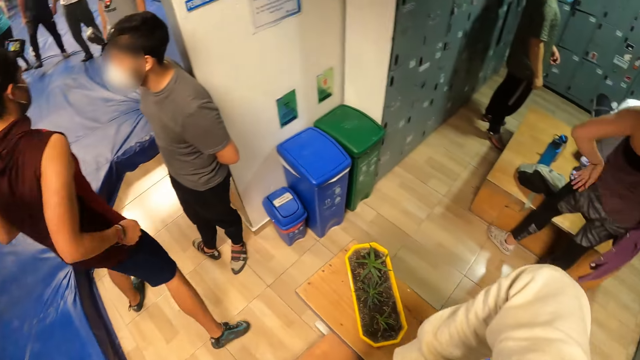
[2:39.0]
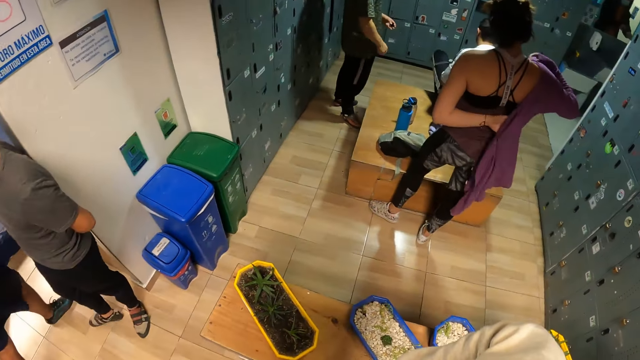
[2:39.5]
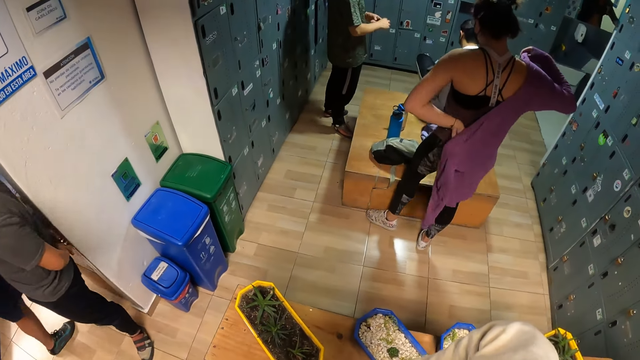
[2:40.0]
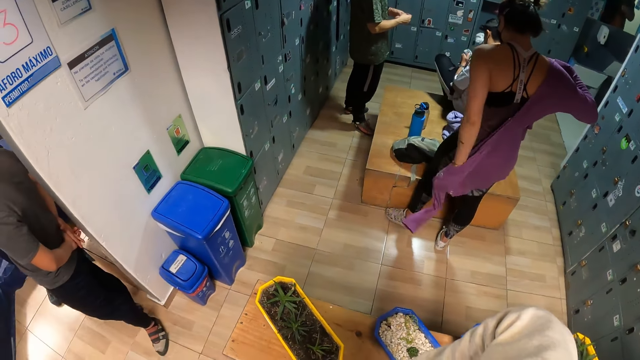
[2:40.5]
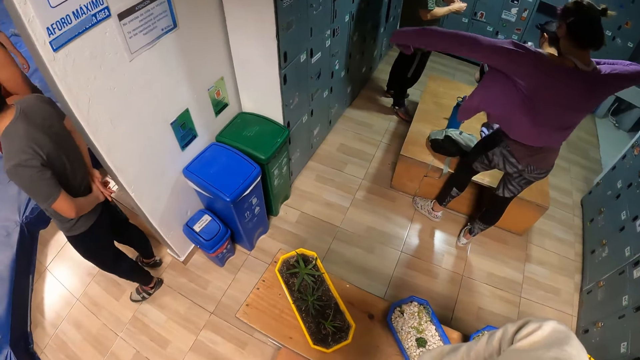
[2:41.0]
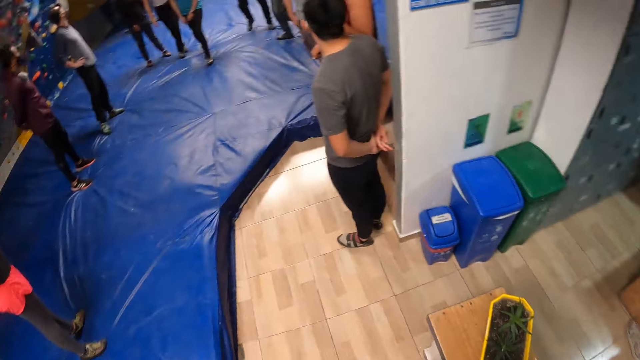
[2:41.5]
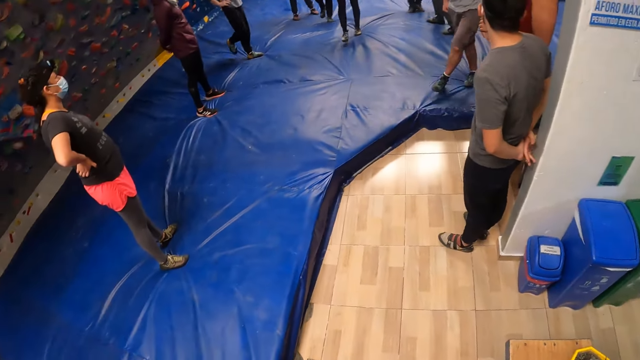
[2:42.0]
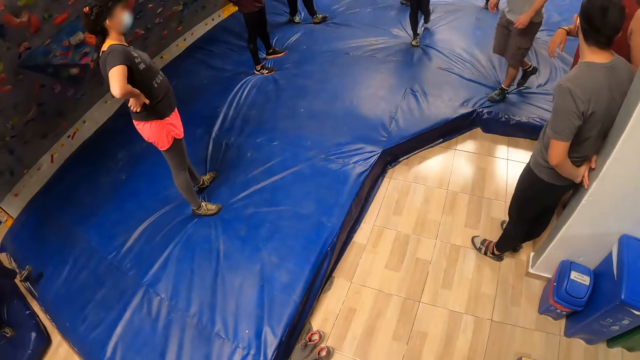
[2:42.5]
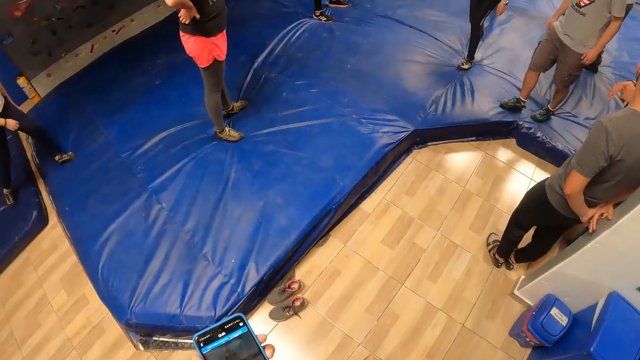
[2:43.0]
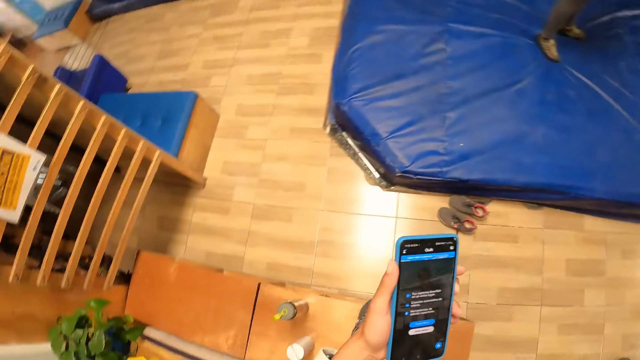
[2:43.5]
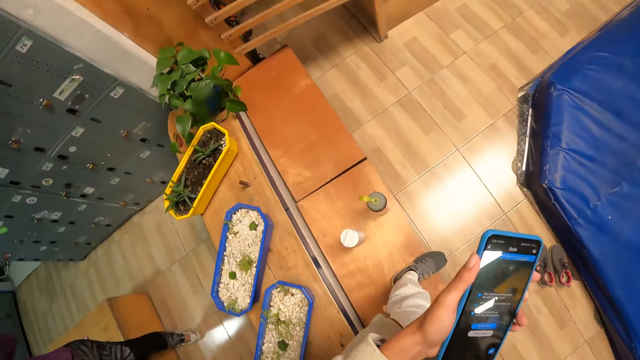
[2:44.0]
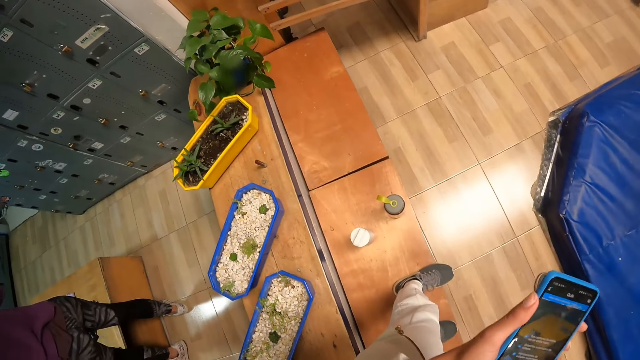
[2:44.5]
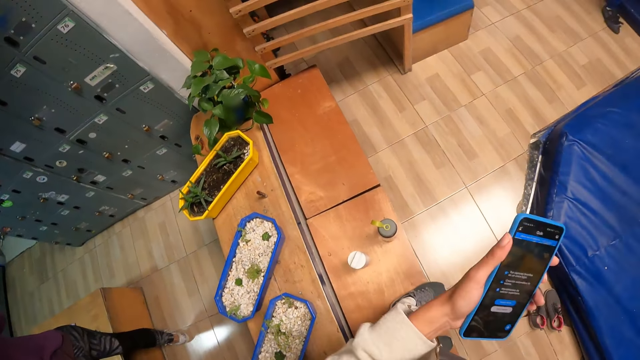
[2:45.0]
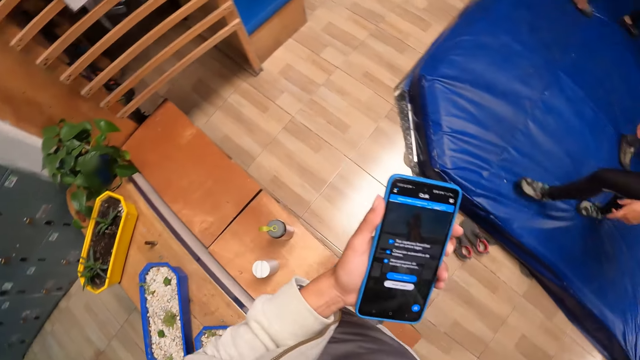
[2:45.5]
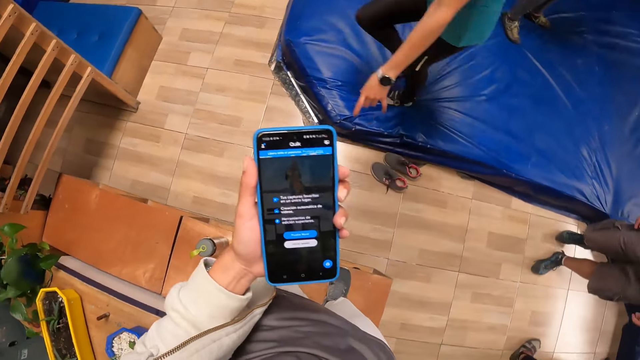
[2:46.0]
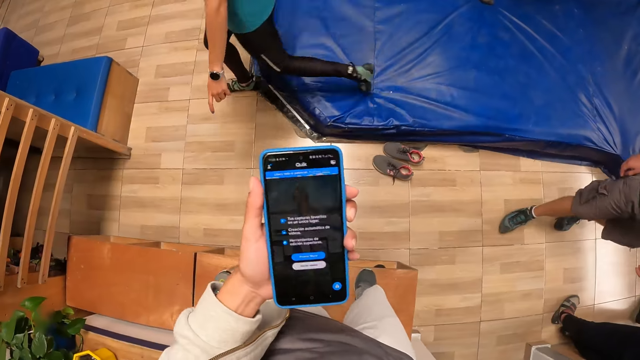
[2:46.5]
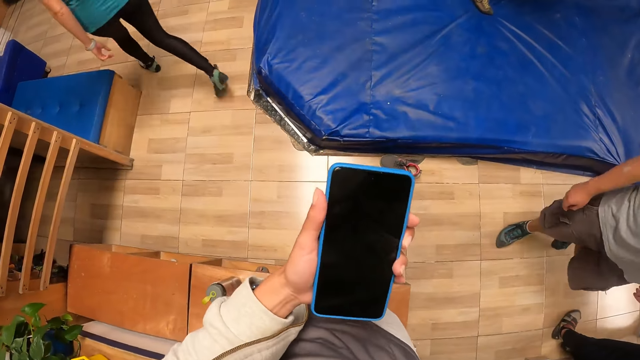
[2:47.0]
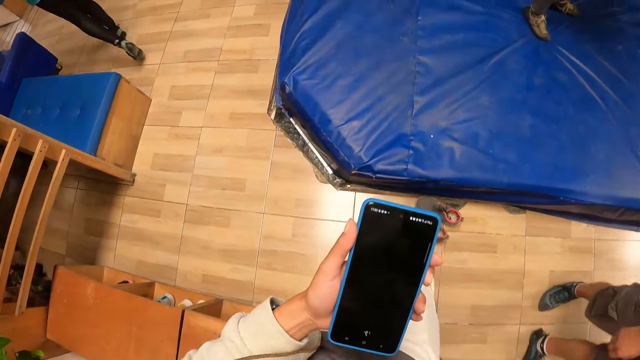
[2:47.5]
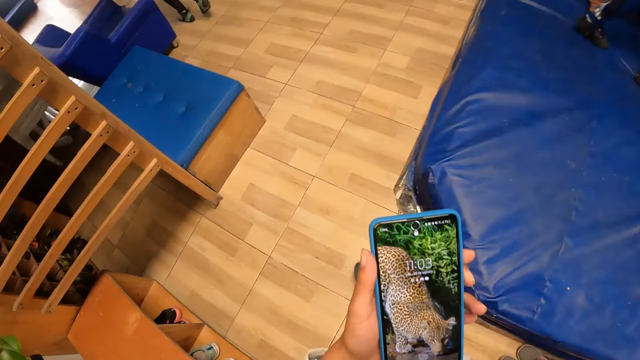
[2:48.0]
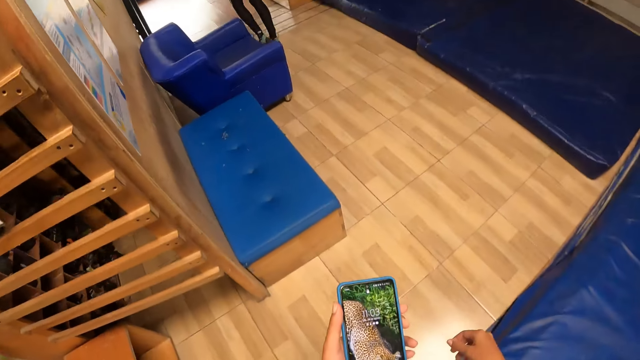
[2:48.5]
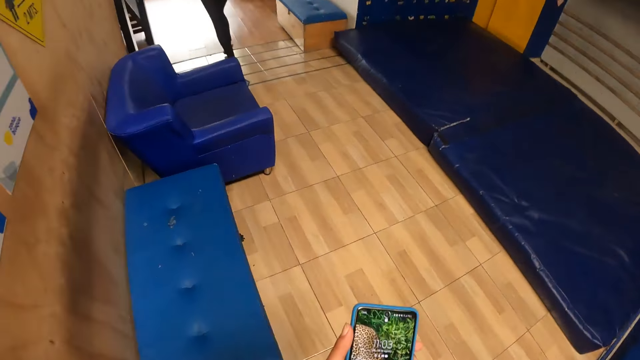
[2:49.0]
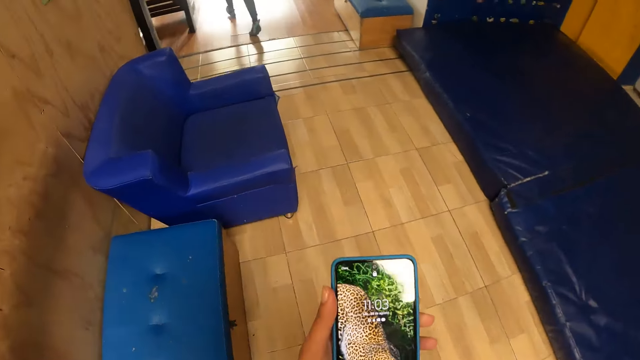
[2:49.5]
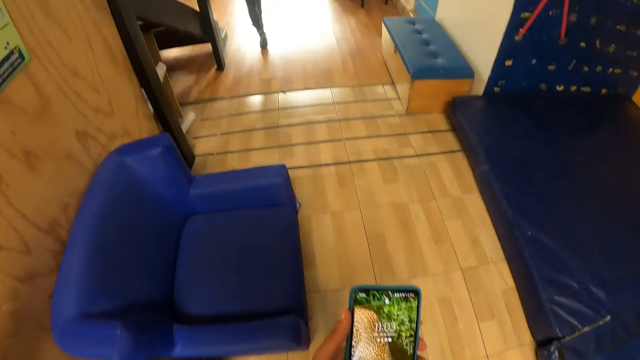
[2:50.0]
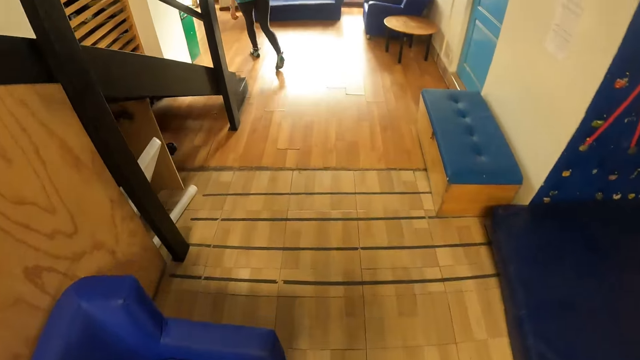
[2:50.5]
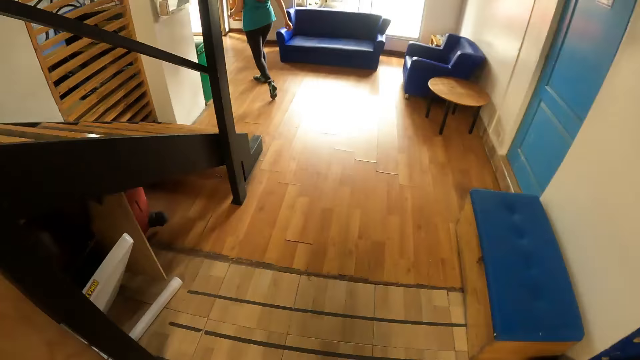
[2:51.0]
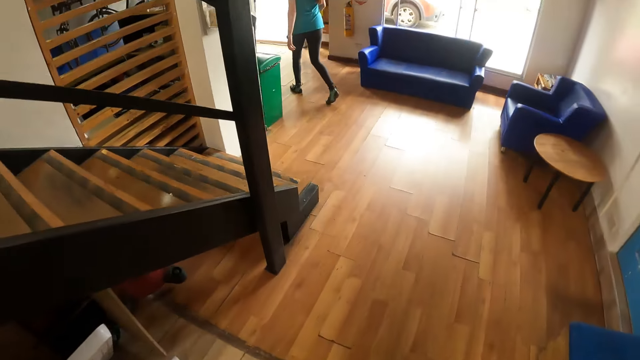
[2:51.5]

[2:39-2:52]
The camera wearer climbs down the bench. They walk to the reception of the gym.

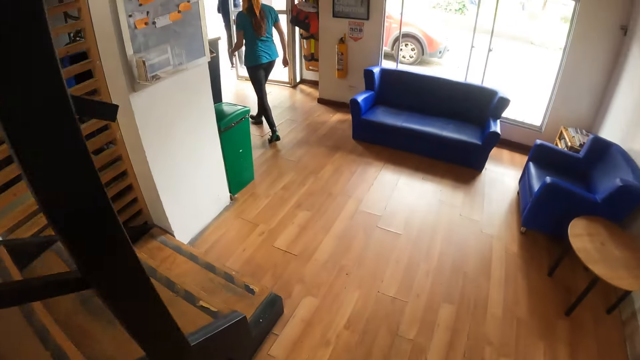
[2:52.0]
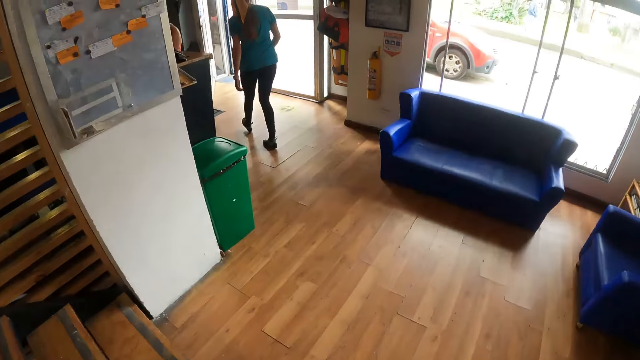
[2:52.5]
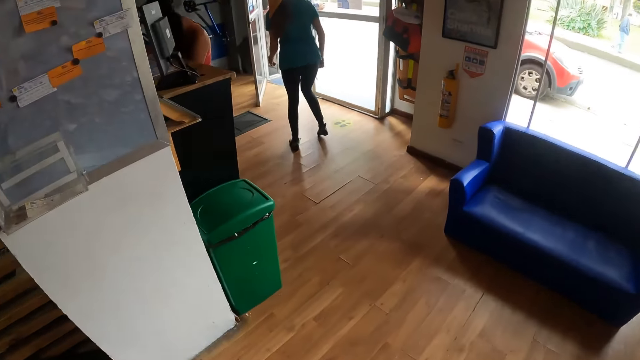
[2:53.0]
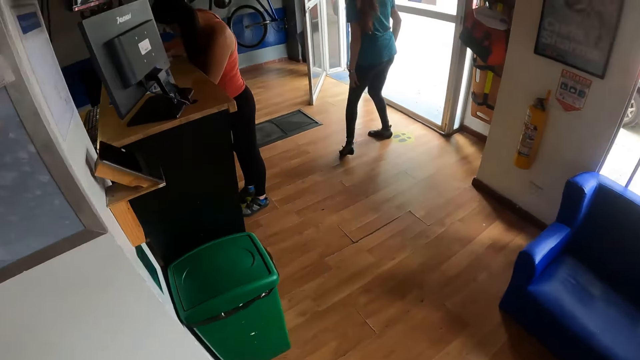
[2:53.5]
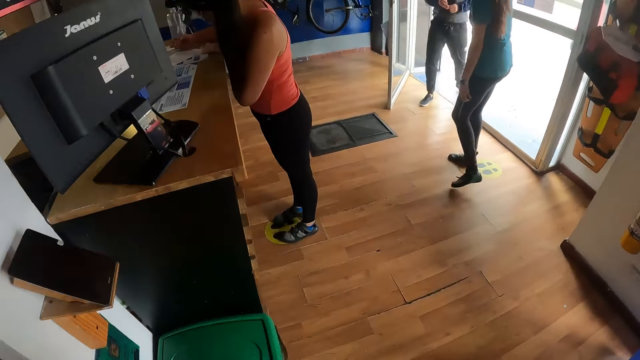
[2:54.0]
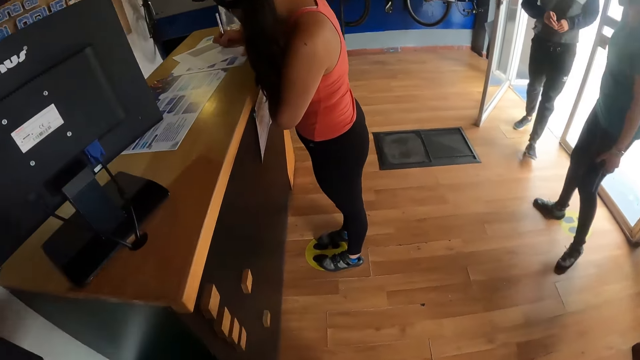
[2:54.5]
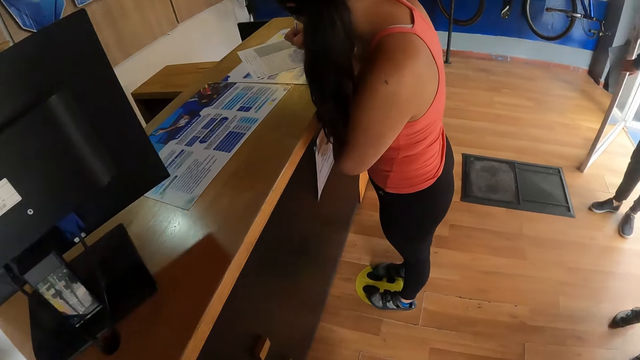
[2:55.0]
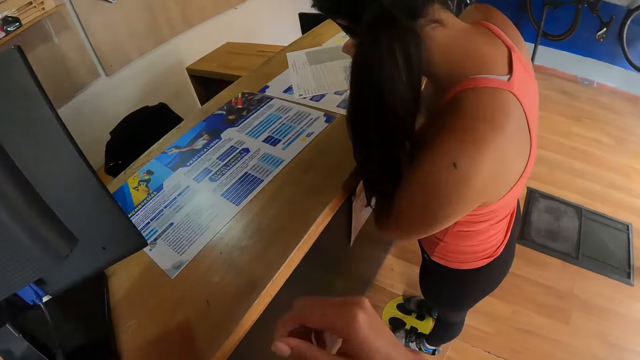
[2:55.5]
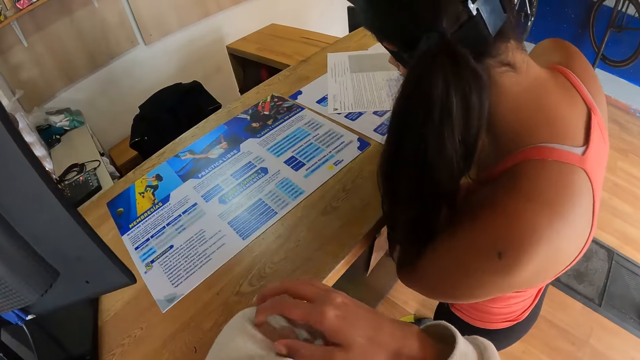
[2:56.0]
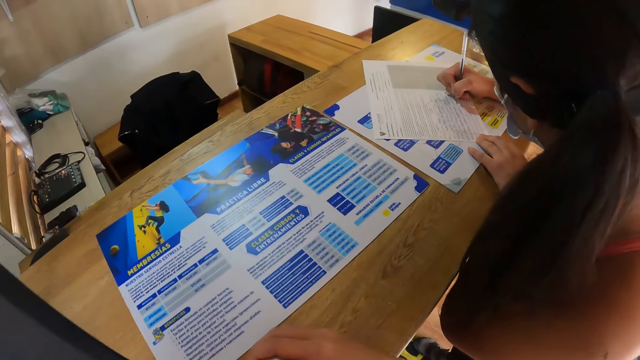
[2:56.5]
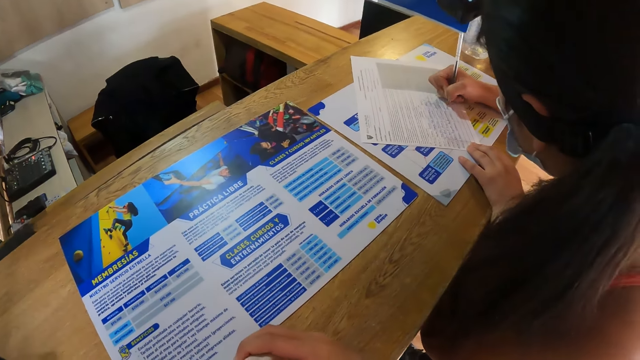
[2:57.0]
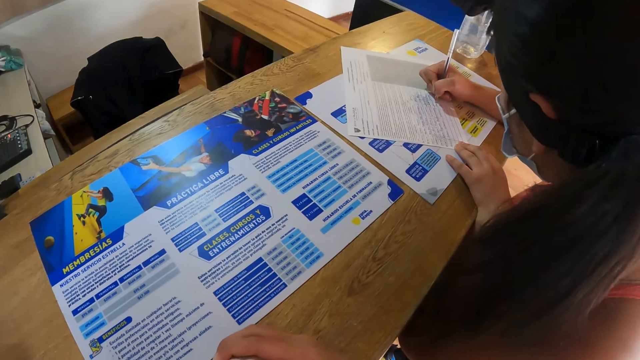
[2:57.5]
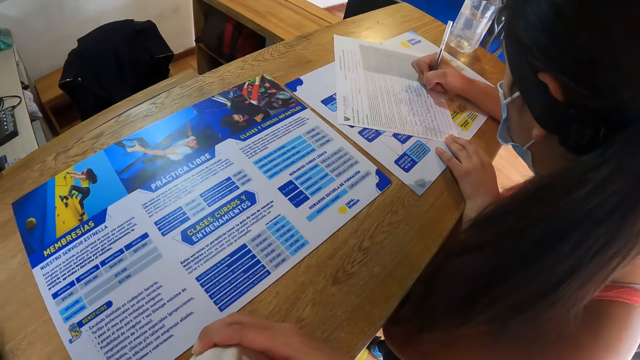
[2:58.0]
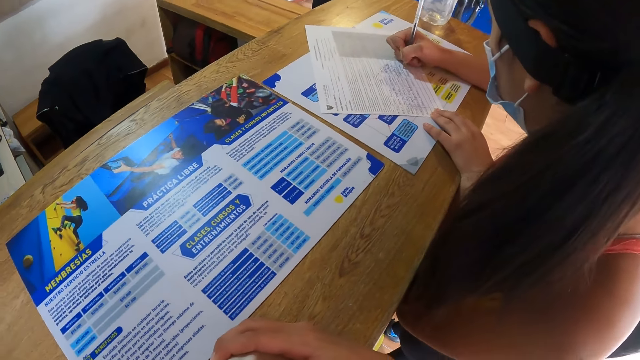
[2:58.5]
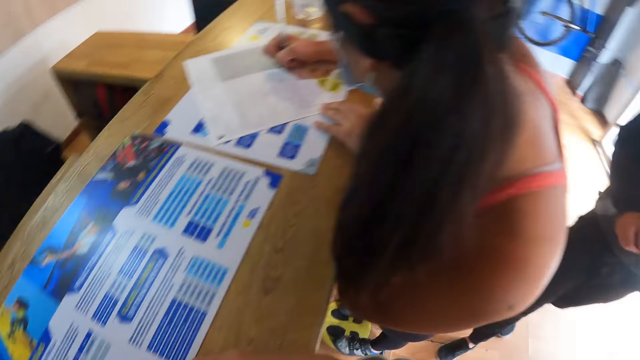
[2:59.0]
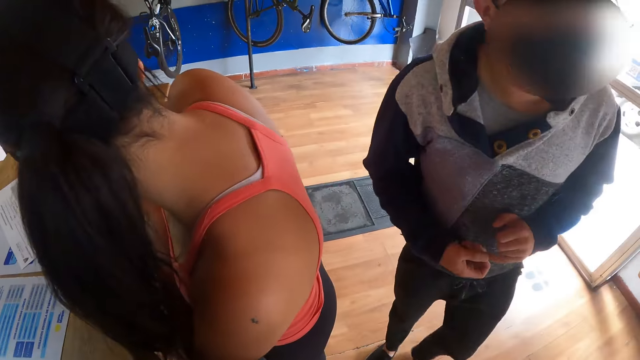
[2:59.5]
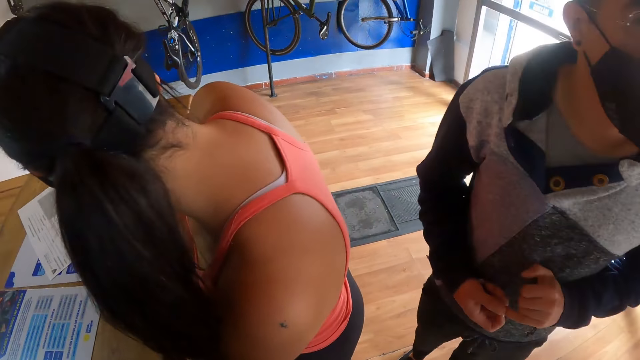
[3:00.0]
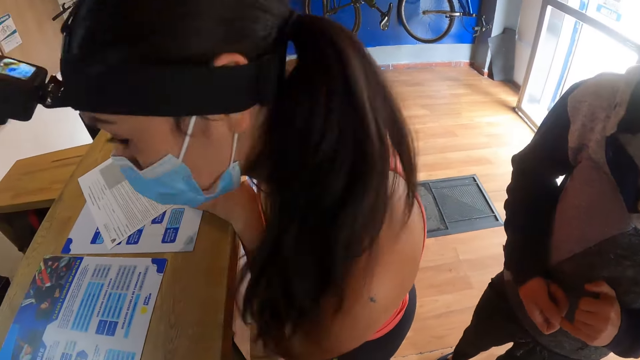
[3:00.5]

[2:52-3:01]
The woman writes on a paper on a table at a reception in the wall climbing gym with a biro in her right hand. A man enters the gym through a door. The man holds the door with his right hand. The camera wearer stares at the table. The man converses with the camera wearer.
